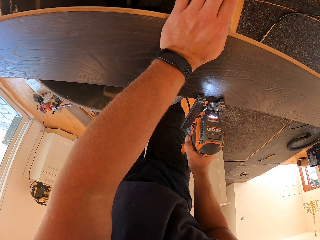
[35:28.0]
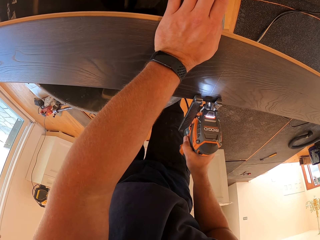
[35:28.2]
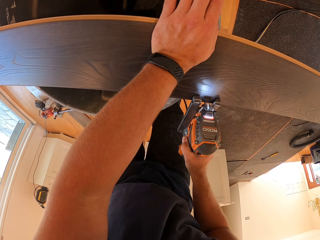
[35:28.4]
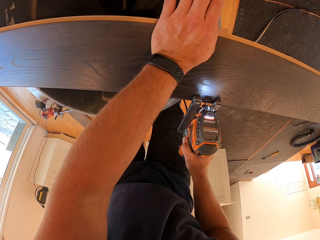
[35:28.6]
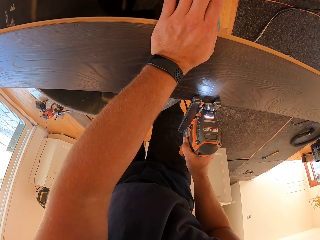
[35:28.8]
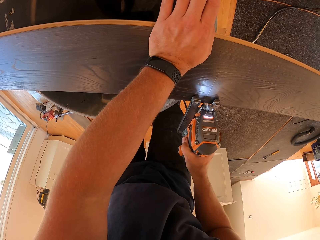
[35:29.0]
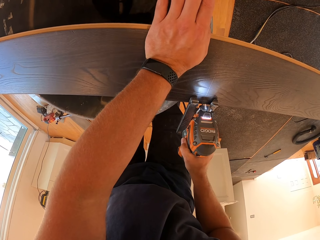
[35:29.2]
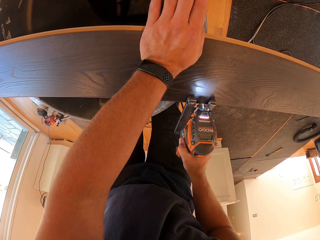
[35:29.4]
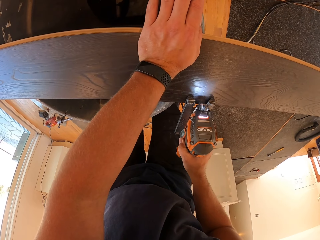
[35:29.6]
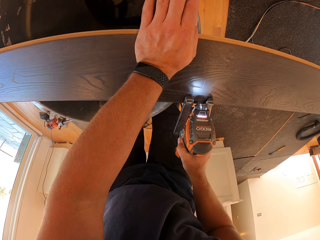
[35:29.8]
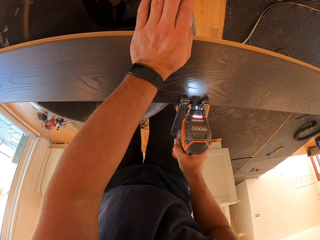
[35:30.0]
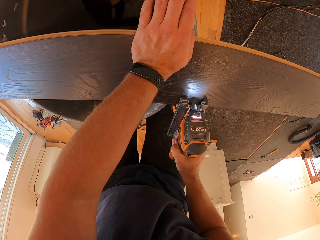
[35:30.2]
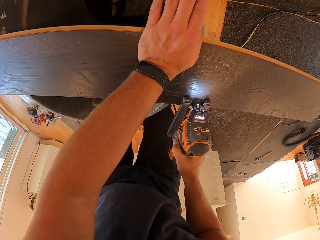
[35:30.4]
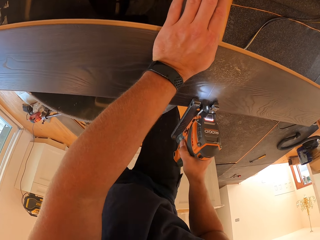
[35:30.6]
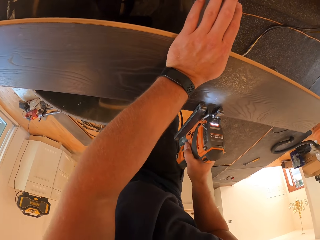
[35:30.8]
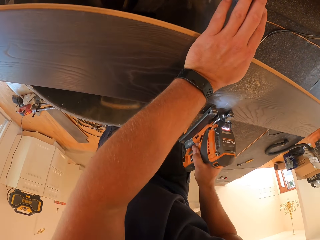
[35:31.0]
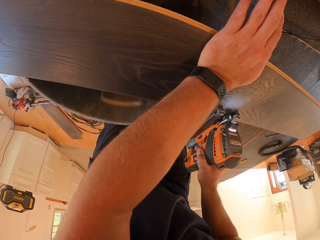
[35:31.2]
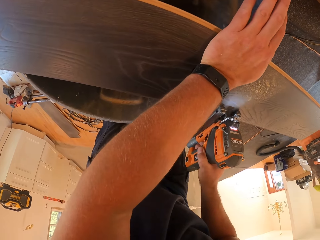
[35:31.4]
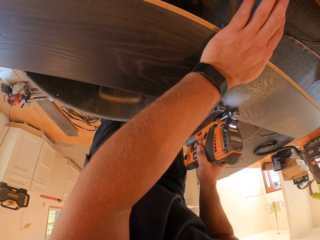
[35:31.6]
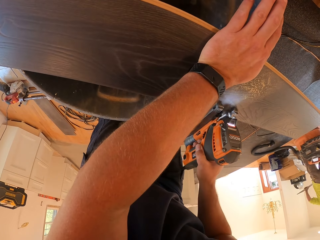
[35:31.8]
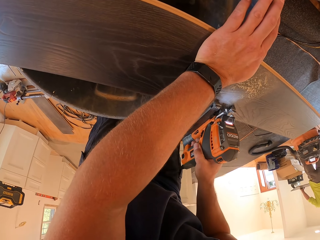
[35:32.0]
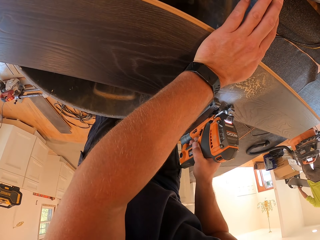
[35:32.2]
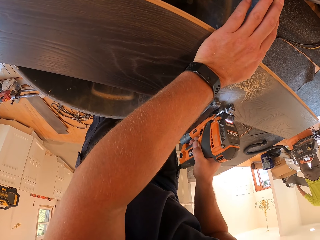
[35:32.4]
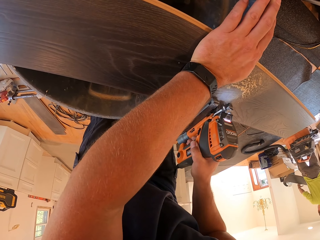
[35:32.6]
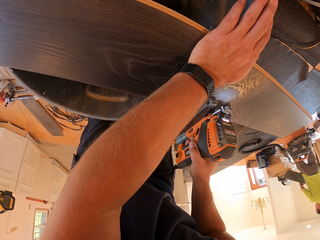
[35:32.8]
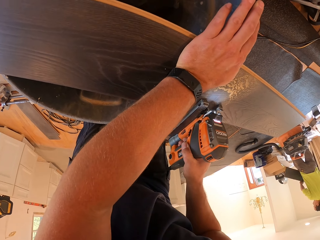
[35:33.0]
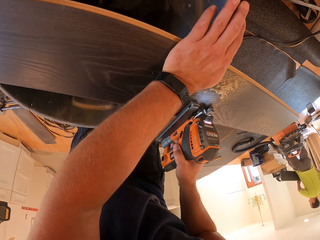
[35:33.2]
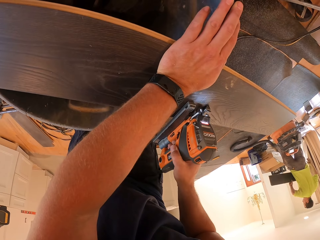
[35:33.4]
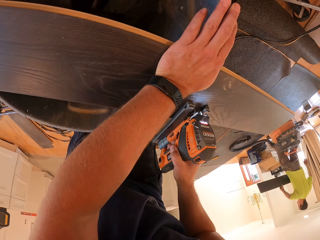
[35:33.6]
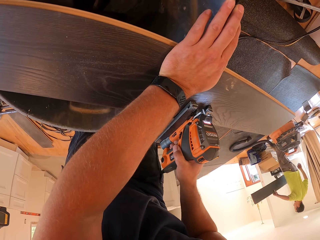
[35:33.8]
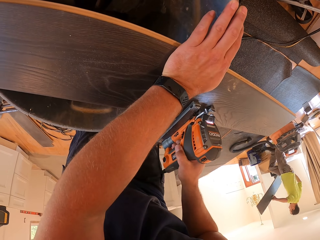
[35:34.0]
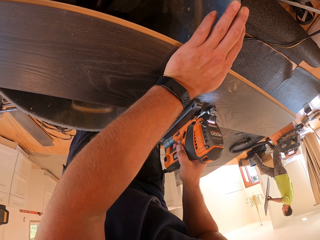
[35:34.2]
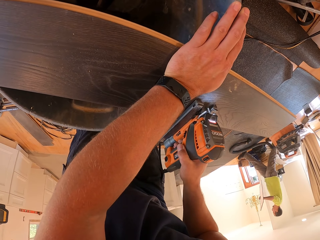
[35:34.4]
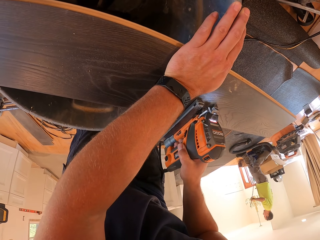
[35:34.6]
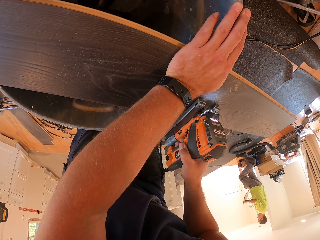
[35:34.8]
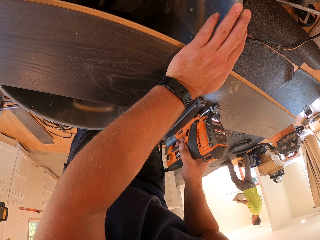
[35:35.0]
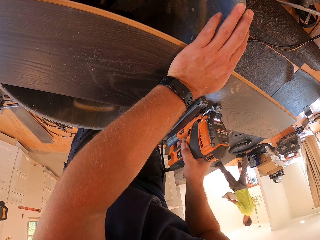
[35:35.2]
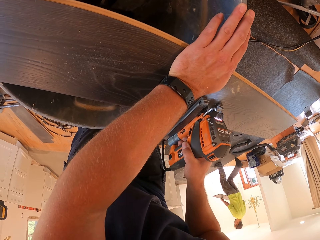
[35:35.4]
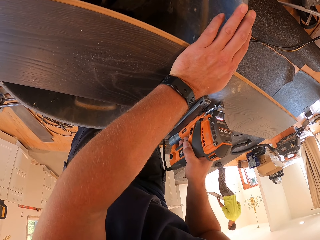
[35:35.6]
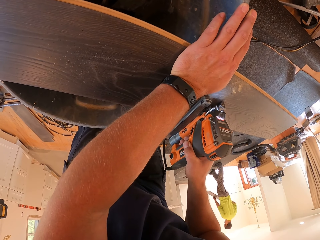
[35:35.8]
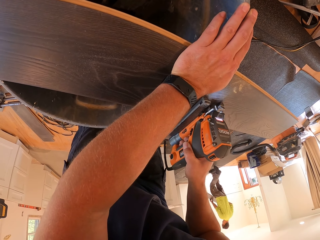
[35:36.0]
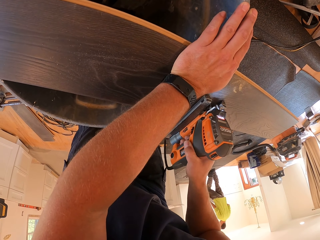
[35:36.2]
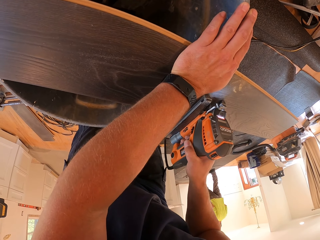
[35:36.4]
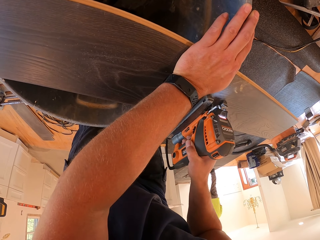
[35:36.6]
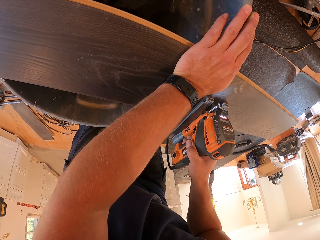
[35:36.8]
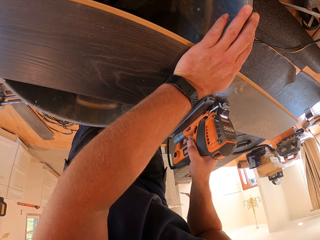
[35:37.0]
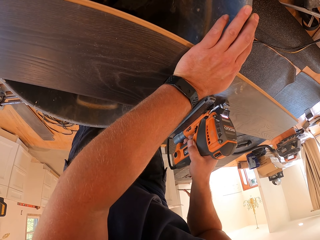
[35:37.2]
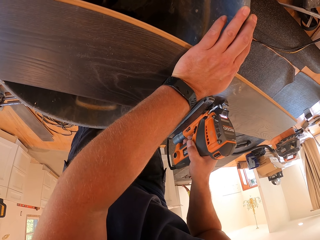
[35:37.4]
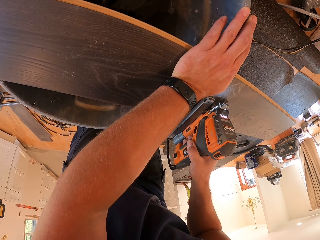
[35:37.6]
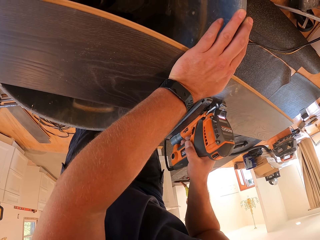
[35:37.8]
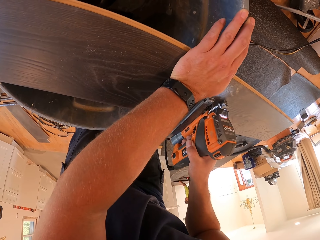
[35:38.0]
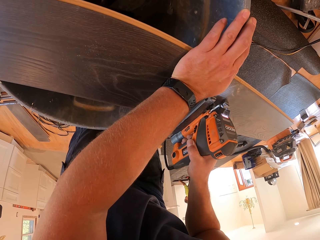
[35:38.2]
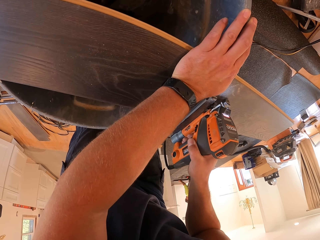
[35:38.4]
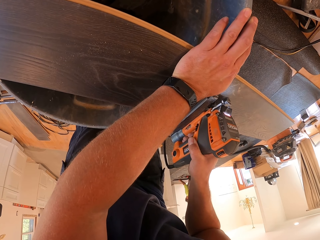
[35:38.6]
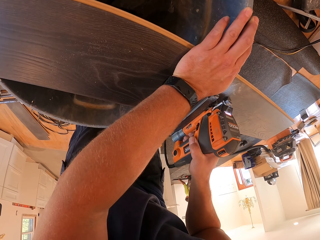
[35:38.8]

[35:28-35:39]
A man picks a board from the floor with both hands.

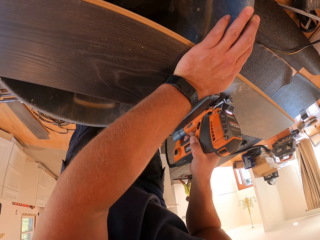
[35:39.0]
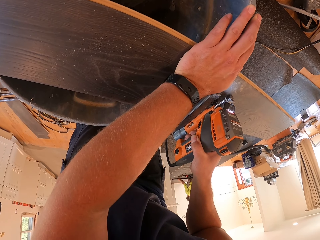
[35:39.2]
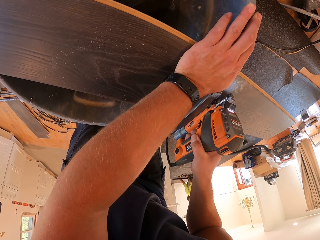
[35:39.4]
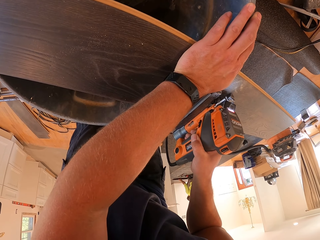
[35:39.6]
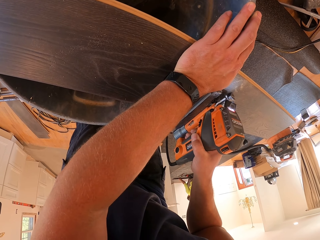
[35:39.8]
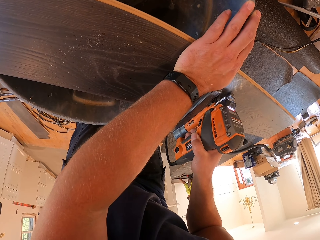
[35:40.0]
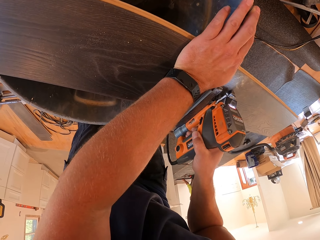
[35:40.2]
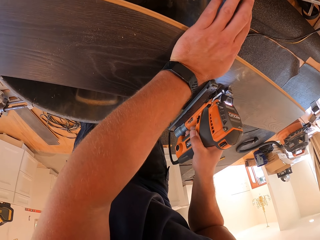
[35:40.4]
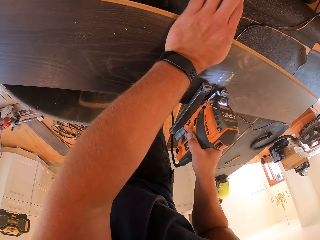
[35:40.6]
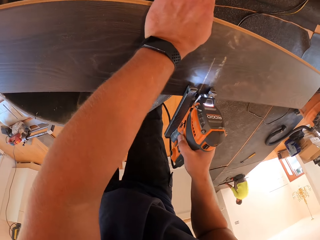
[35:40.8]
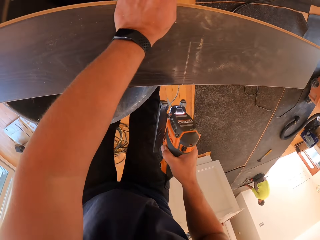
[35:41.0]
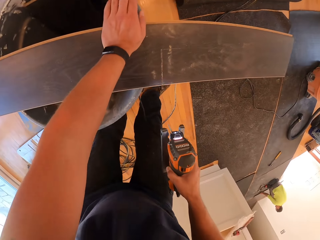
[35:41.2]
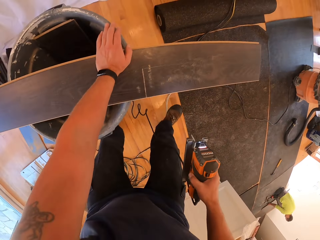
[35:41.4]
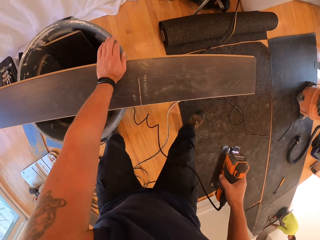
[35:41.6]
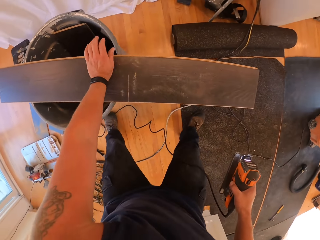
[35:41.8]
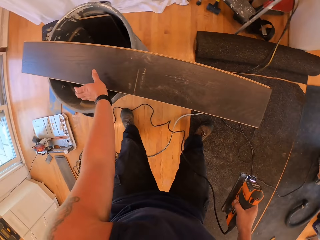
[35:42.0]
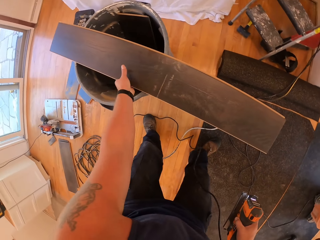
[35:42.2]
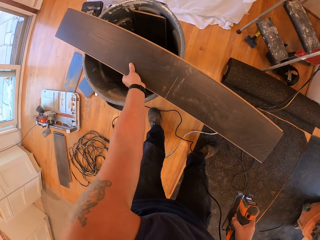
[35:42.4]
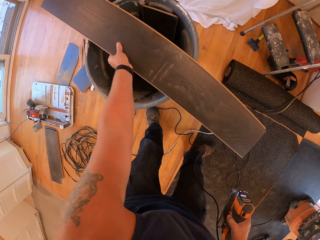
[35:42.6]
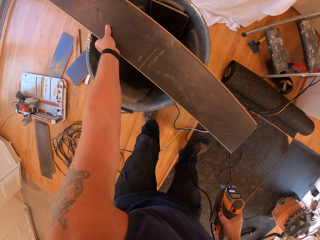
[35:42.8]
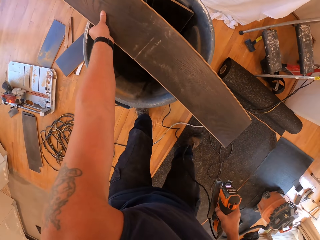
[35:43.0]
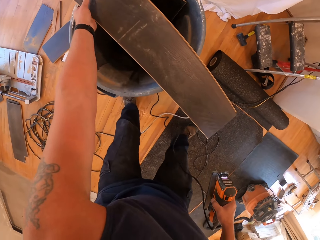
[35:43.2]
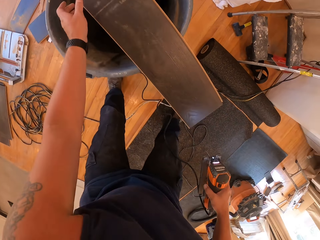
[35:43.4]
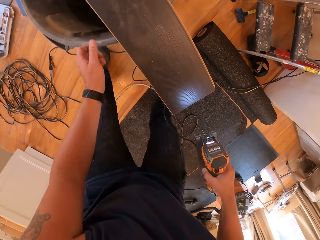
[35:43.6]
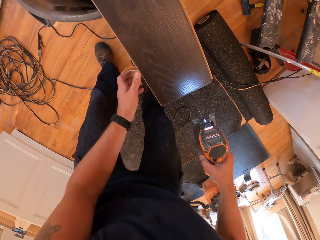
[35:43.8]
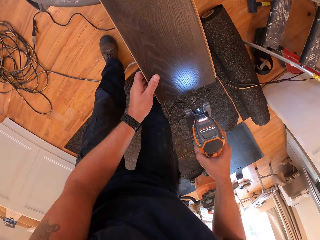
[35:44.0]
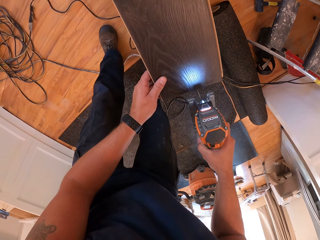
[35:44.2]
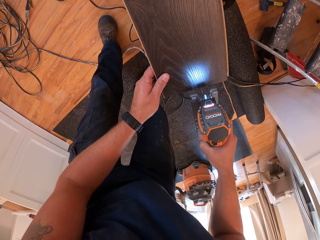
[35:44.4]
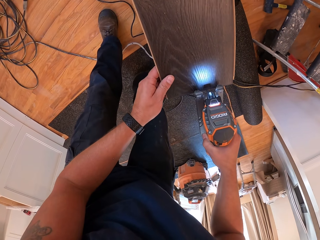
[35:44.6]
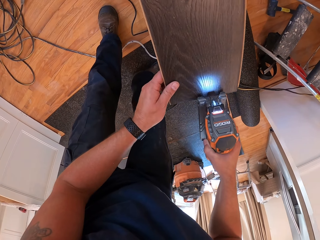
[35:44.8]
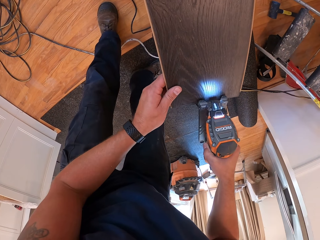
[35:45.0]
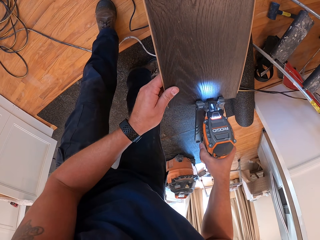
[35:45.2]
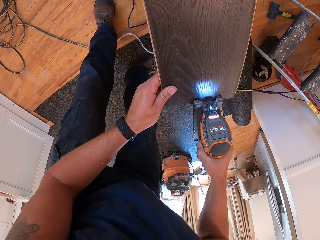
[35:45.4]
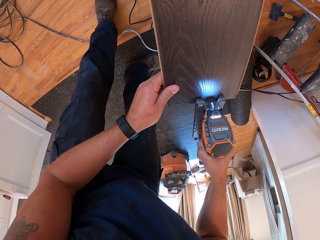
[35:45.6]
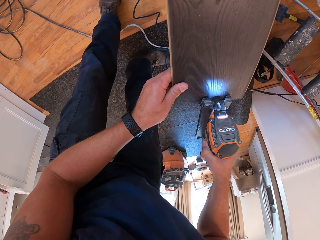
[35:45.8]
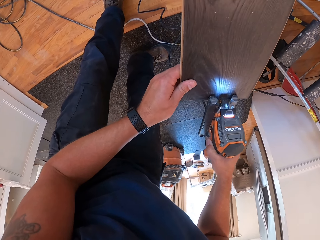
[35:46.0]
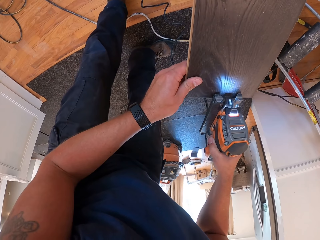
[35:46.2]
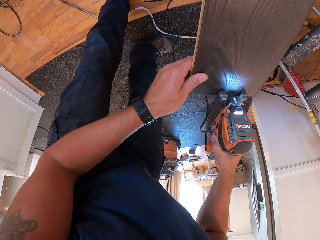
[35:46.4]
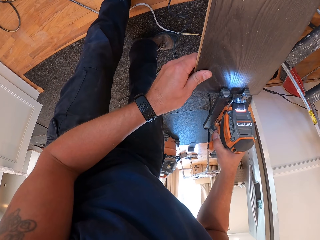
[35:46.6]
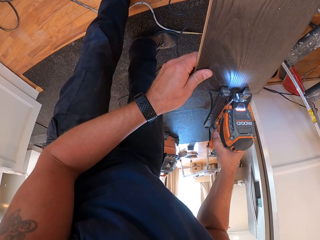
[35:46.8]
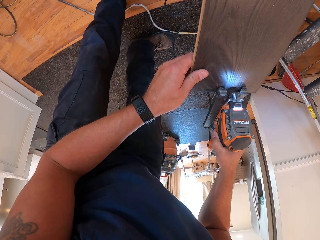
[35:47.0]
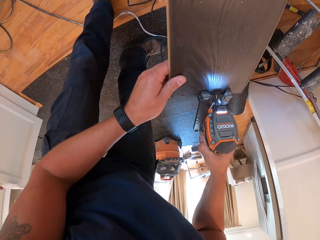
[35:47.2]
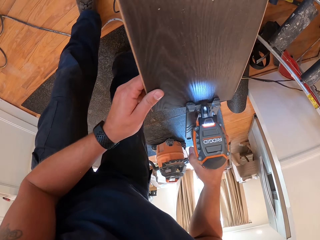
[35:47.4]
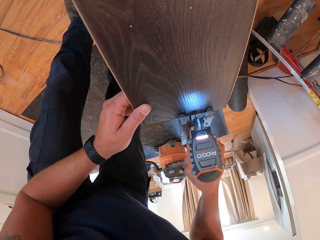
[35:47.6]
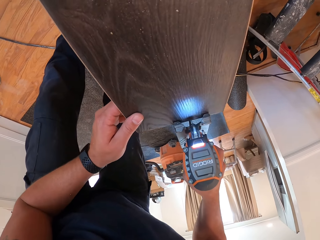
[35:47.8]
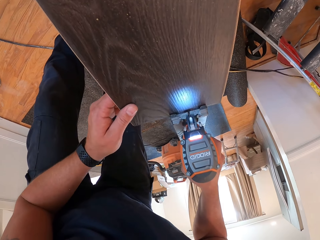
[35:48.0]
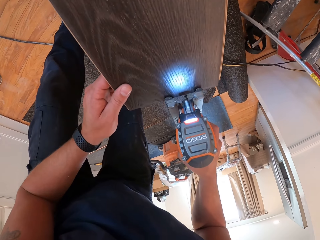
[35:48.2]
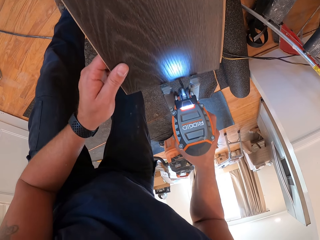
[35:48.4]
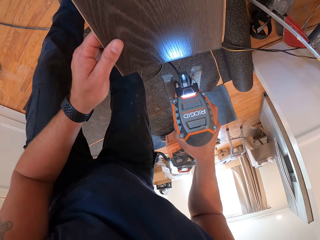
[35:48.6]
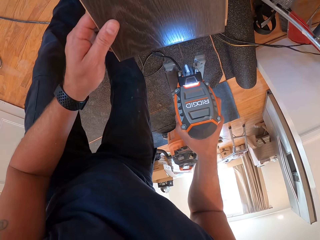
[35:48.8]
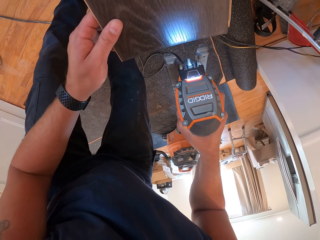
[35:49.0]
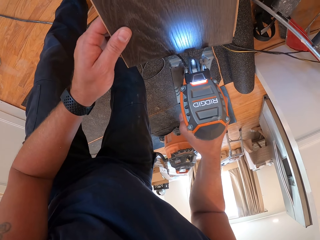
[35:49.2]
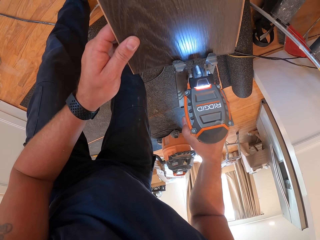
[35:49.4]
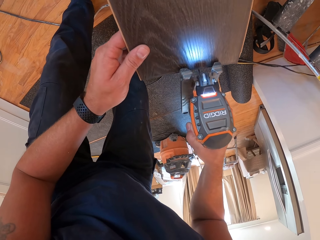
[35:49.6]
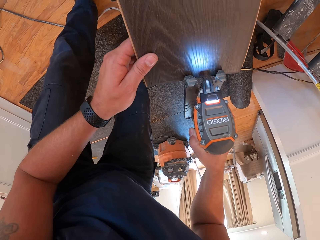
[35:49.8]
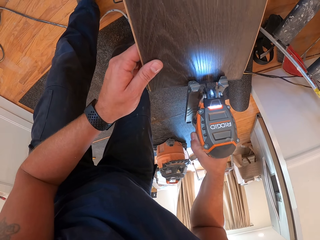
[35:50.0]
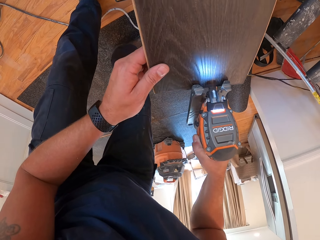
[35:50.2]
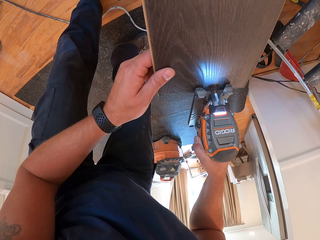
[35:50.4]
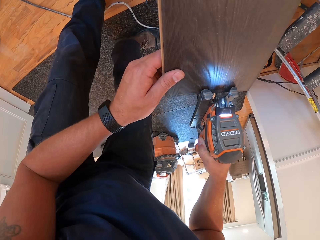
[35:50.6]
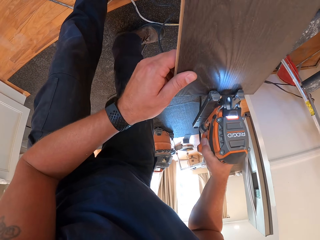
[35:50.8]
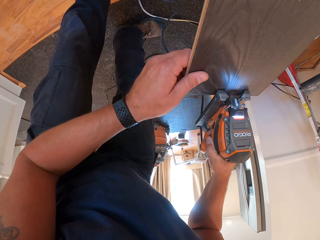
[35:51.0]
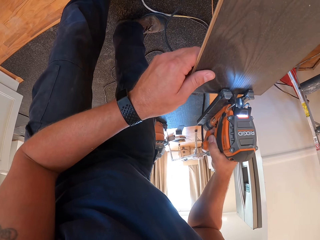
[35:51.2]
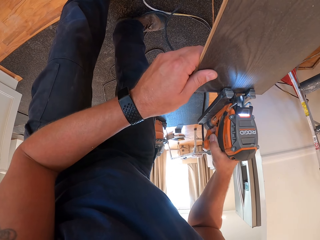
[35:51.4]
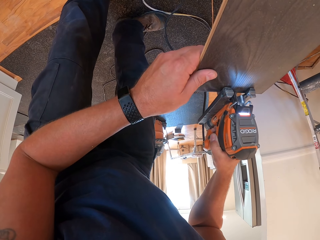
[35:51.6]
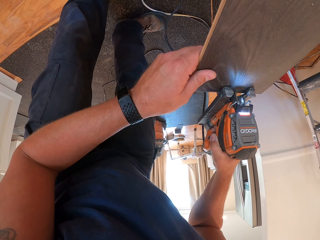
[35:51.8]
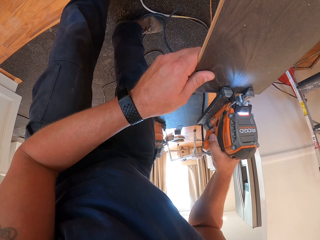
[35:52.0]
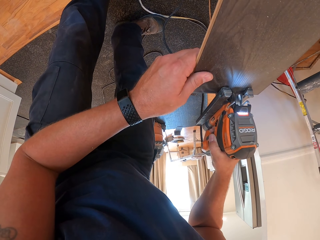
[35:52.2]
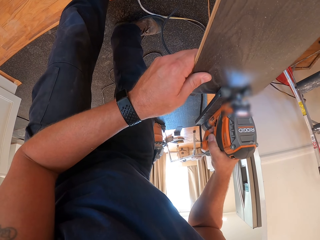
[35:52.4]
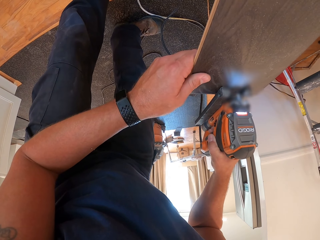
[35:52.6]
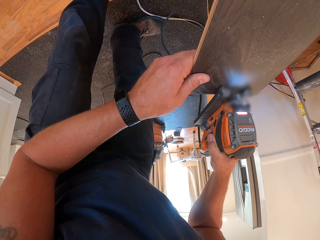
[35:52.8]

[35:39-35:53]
The camera wearer moves around the board. They adjust the board with left hand. They cut the board. They plane the board with the electric planer.
